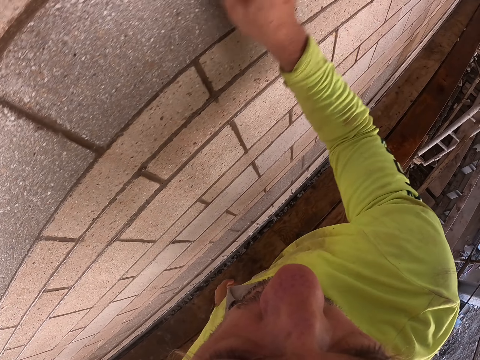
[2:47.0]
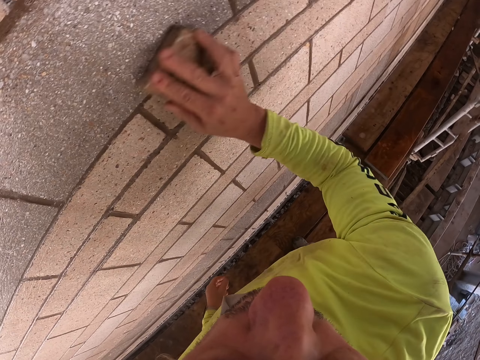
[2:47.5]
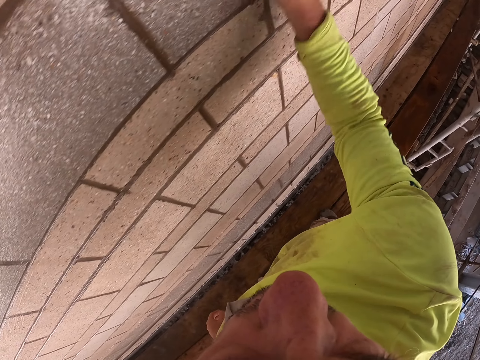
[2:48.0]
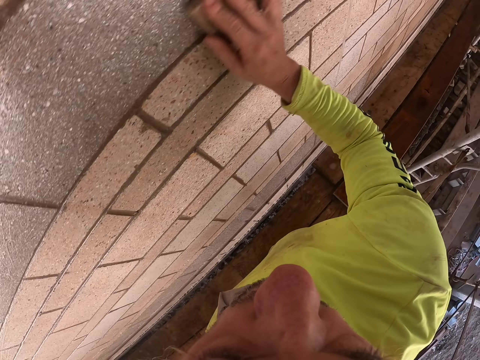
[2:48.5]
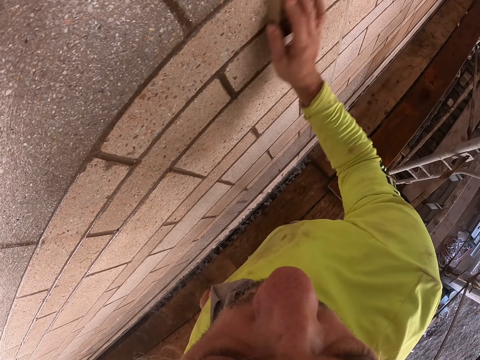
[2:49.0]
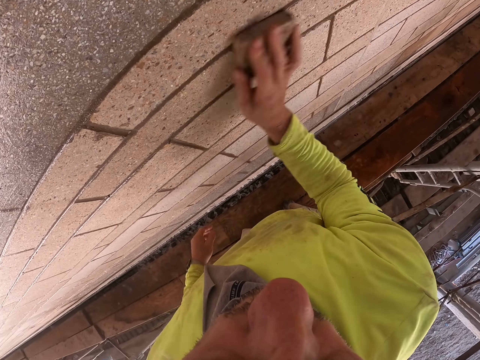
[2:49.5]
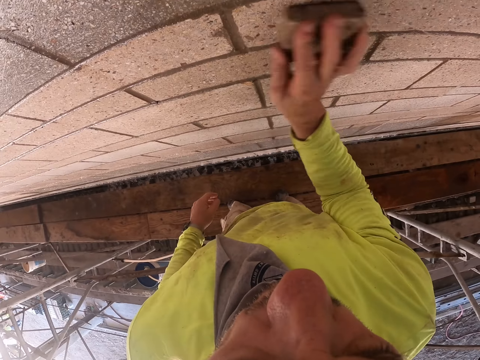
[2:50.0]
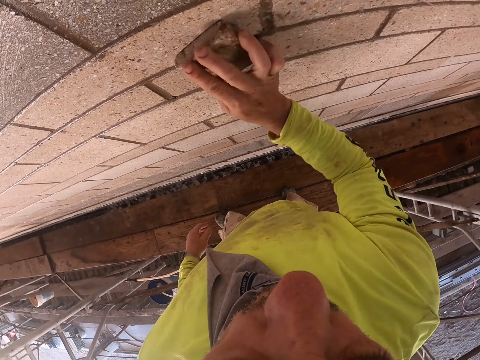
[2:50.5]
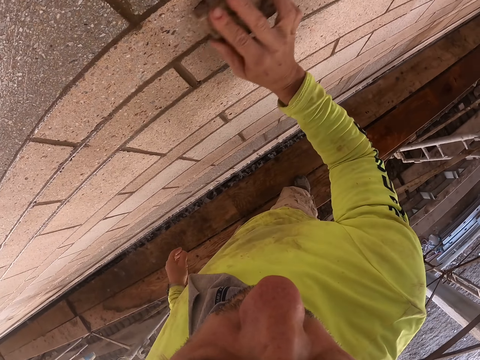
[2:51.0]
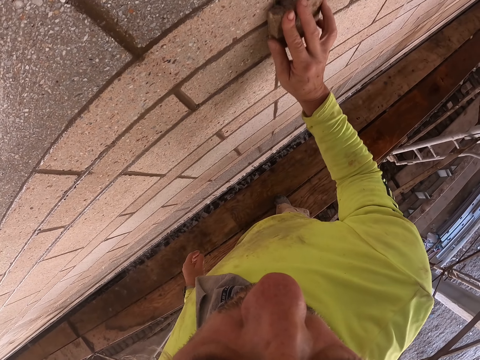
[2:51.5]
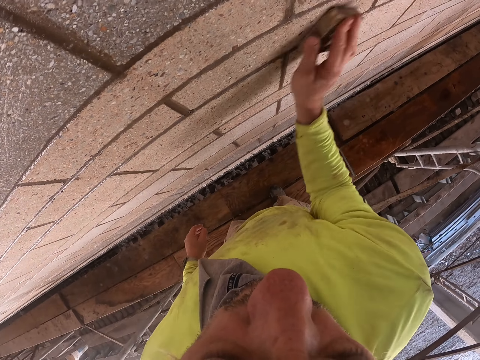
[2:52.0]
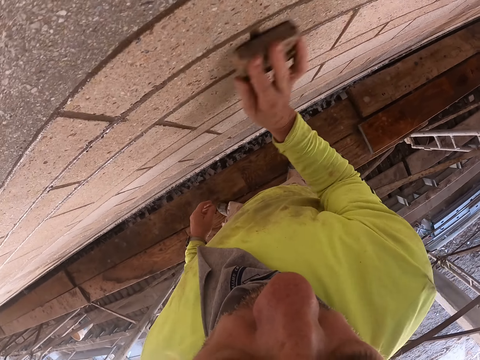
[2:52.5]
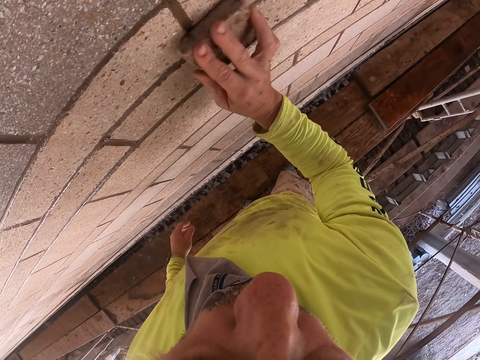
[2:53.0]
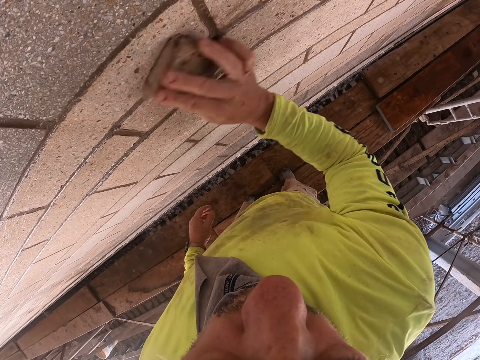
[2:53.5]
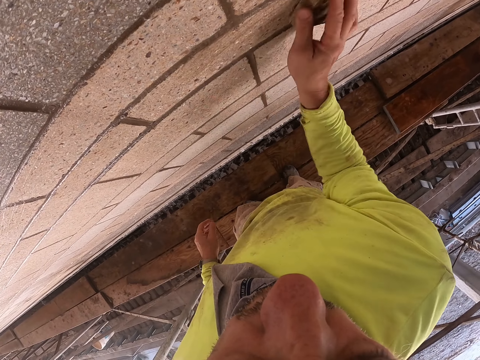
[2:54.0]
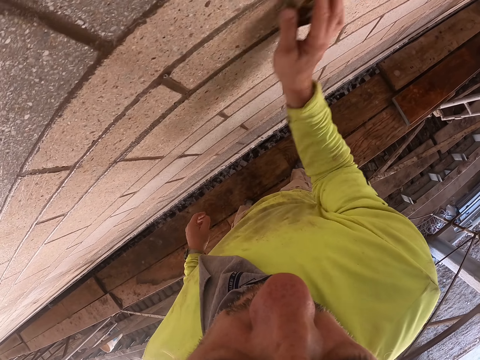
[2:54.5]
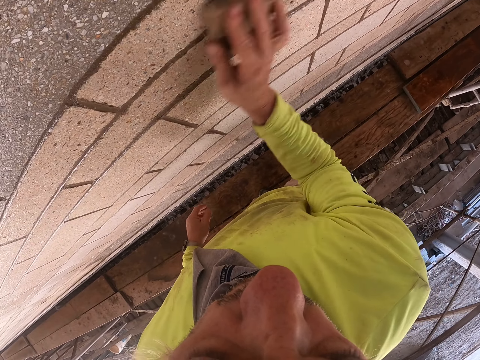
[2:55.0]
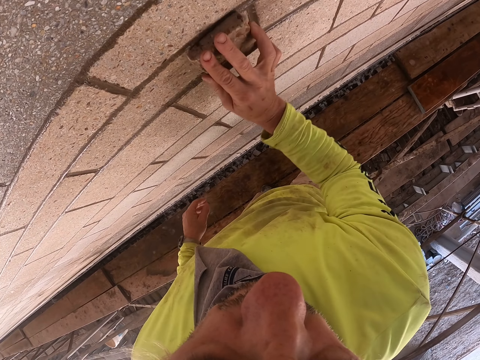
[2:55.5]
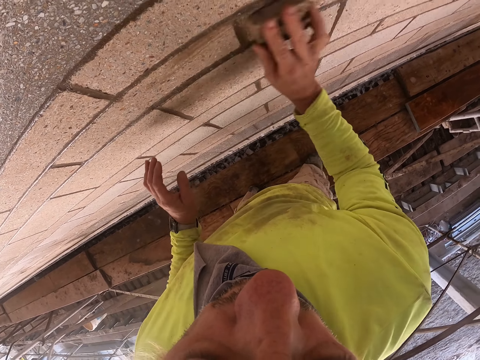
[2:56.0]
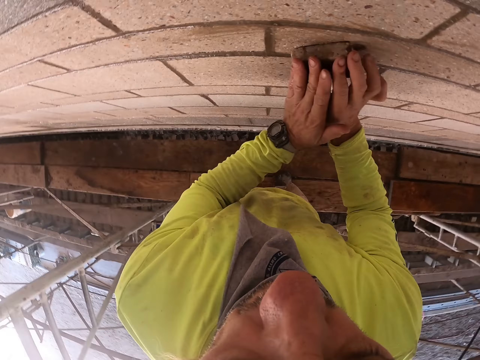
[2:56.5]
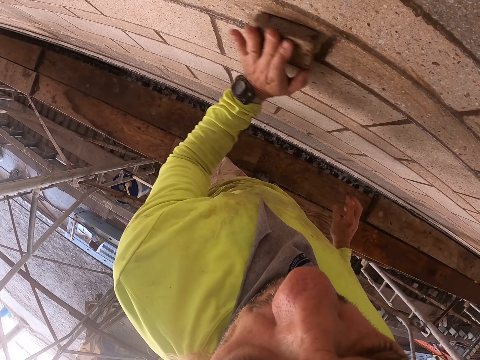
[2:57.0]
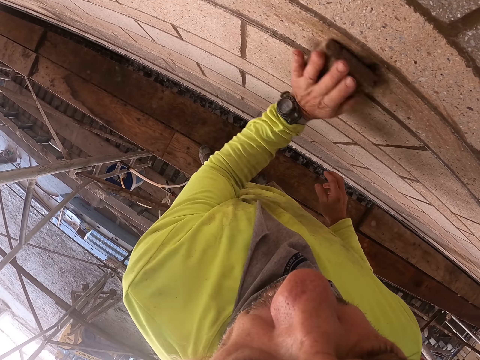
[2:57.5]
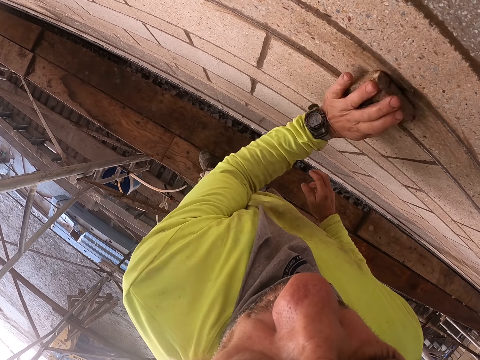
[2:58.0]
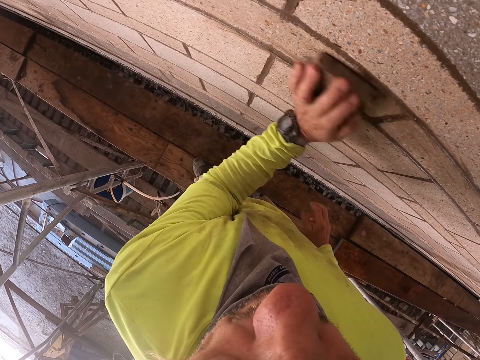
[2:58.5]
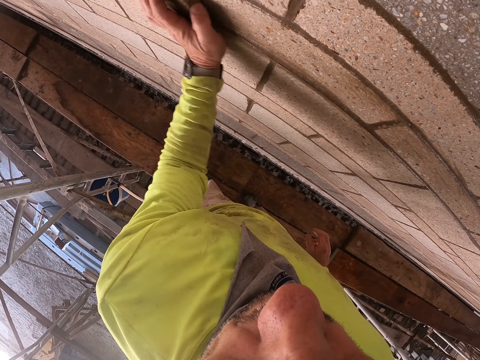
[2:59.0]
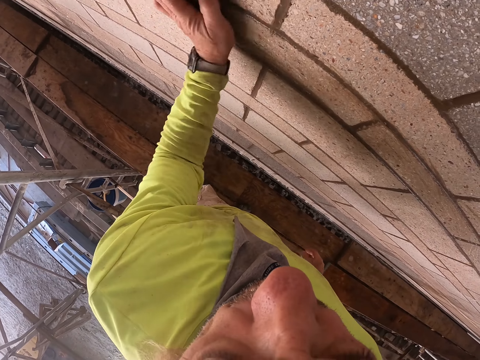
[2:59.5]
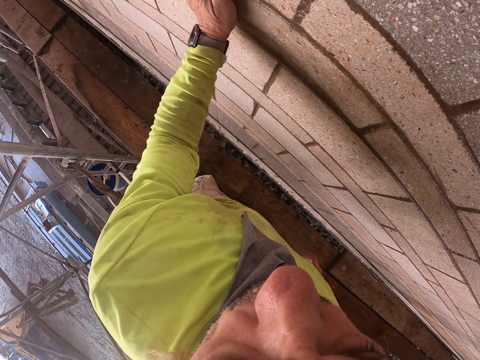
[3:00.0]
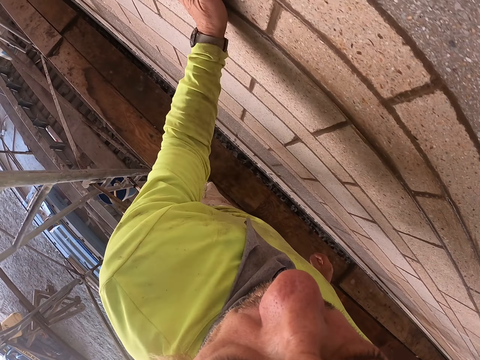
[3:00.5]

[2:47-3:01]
The camera wearer wipes the wall with his left hand.

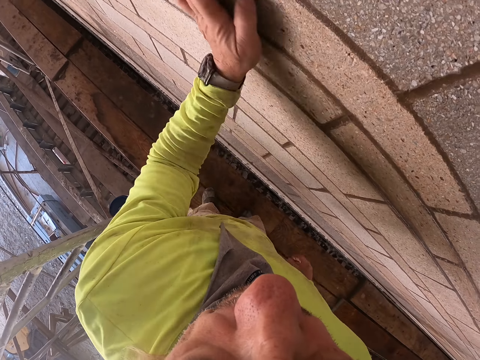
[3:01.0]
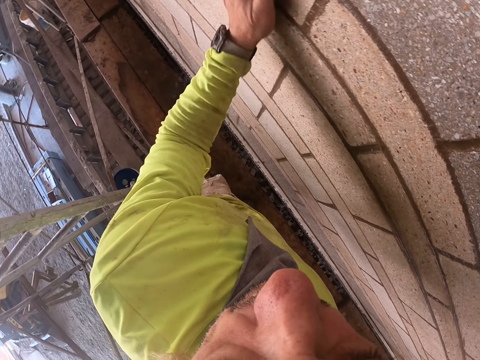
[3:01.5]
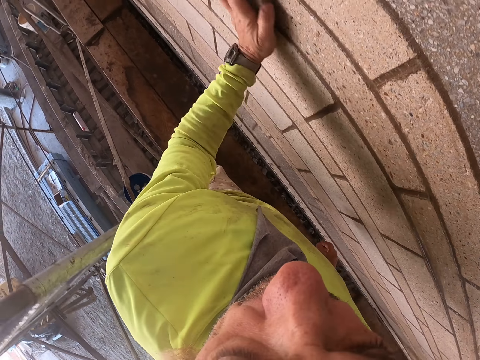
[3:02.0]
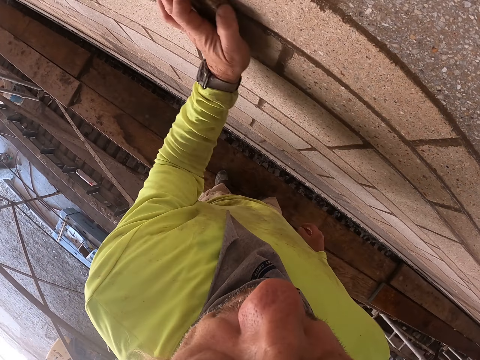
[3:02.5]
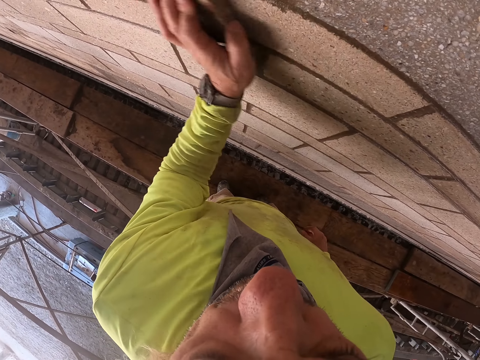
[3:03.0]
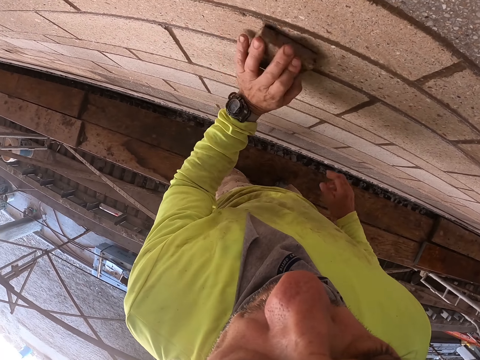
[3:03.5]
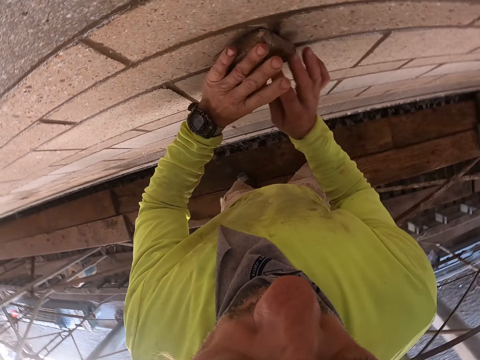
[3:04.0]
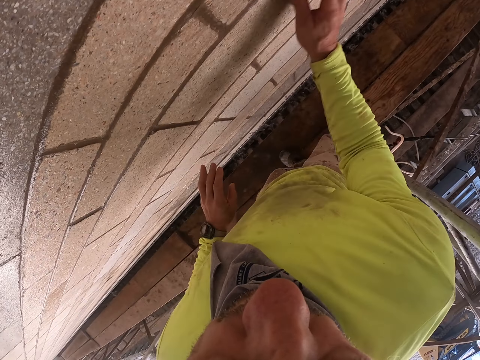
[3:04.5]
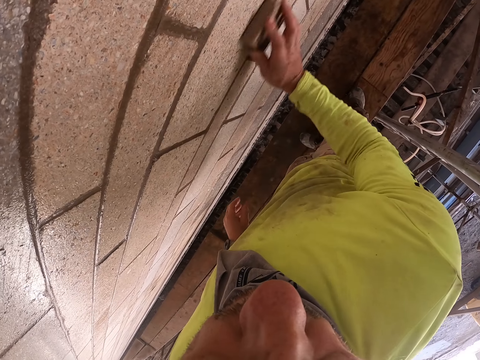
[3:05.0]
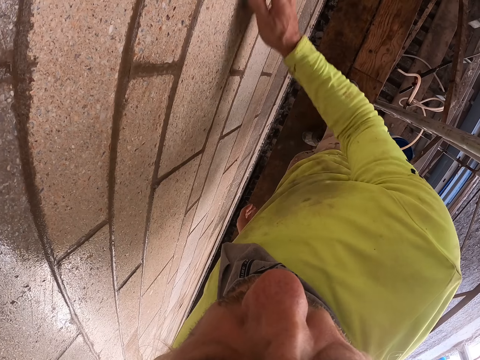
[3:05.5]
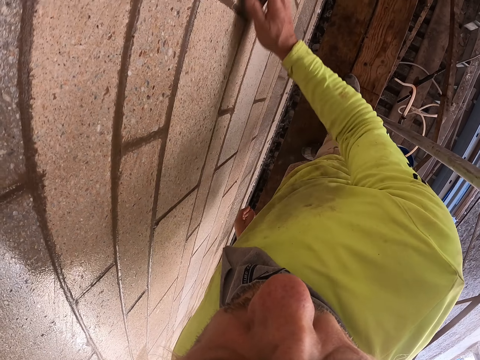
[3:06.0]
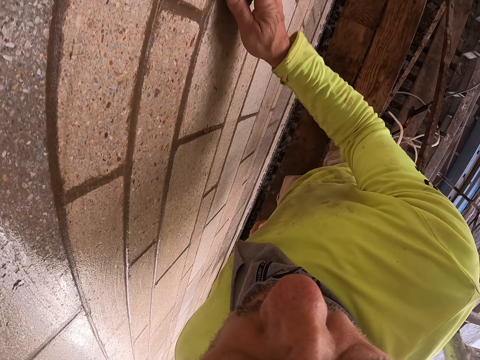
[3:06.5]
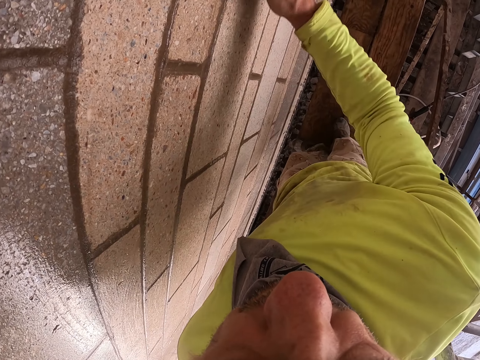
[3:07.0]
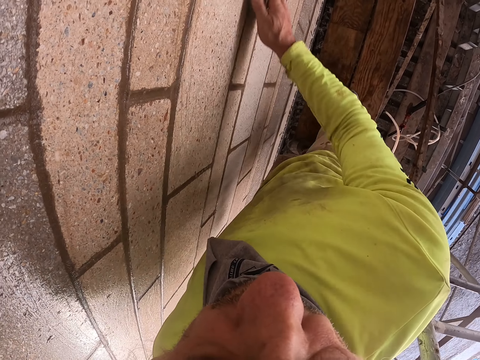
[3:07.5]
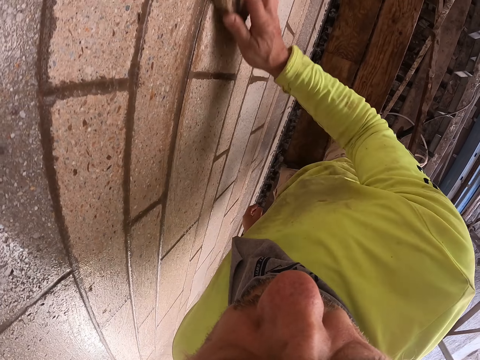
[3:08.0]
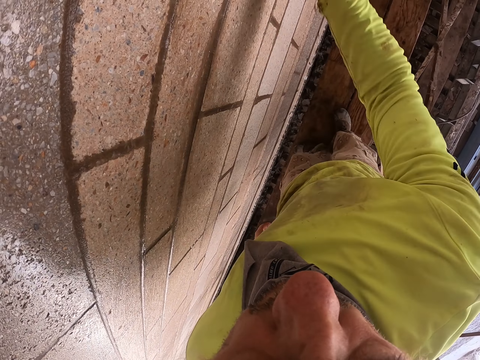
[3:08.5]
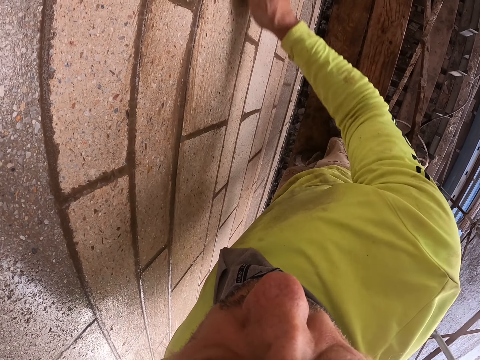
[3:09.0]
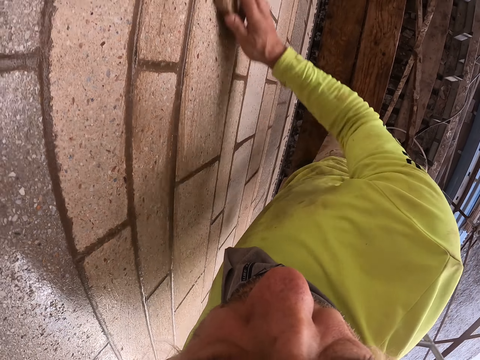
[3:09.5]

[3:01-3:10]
The camera wearer wipes the wall with his right hand.

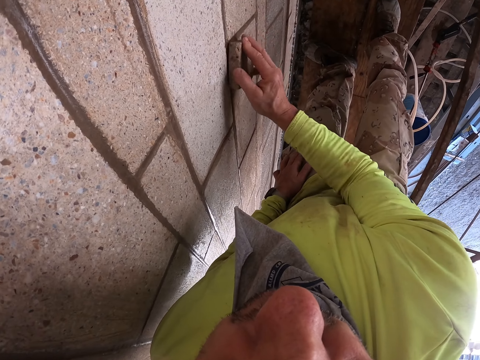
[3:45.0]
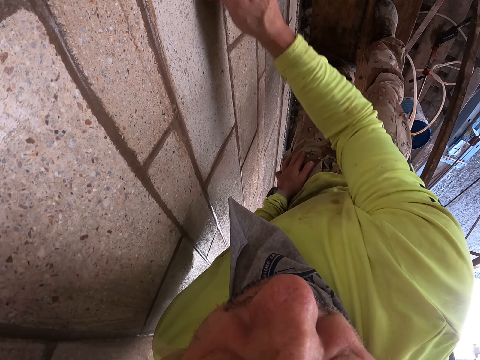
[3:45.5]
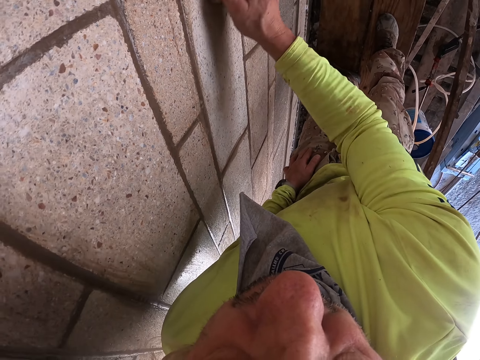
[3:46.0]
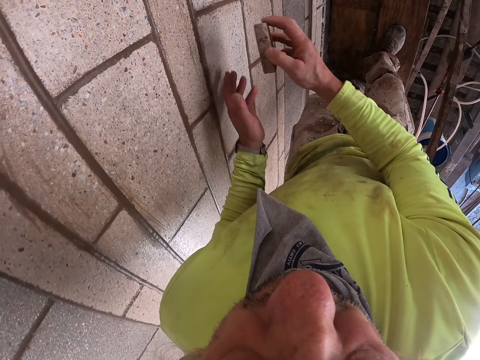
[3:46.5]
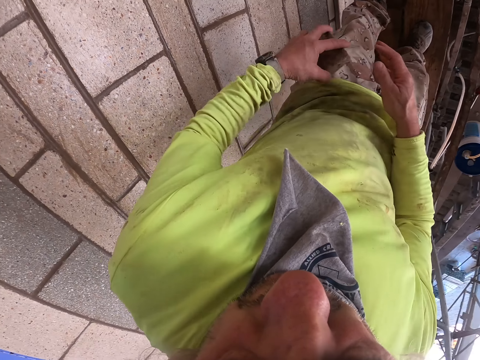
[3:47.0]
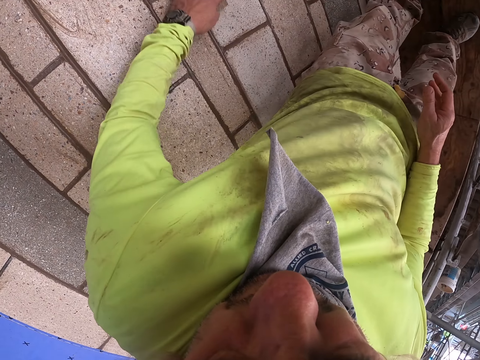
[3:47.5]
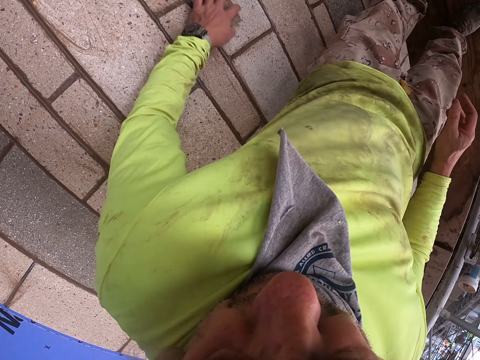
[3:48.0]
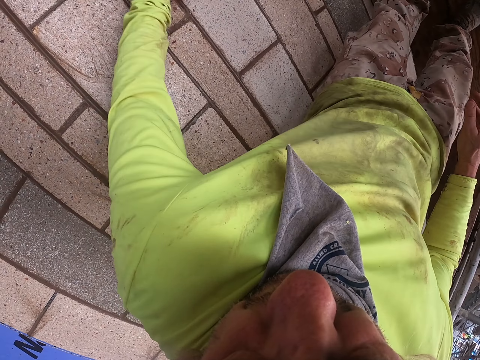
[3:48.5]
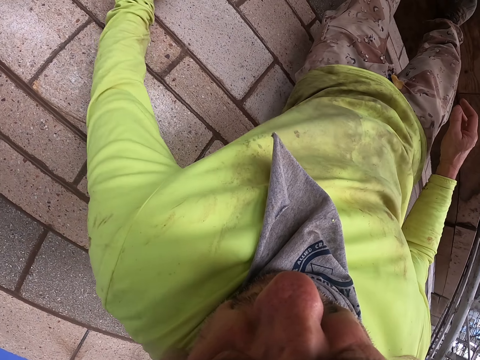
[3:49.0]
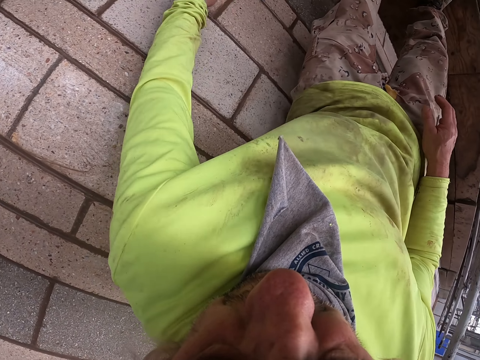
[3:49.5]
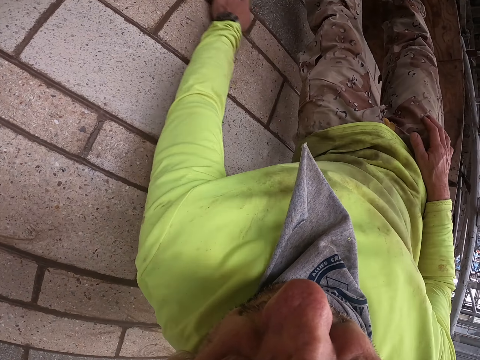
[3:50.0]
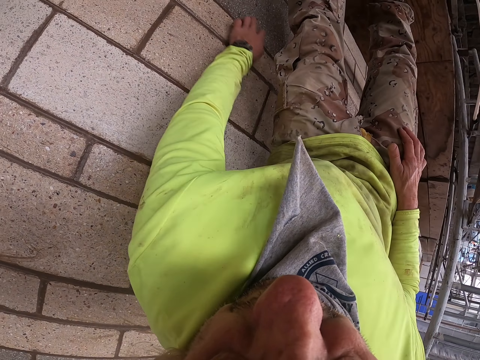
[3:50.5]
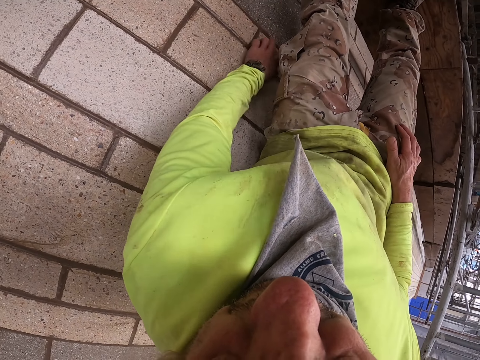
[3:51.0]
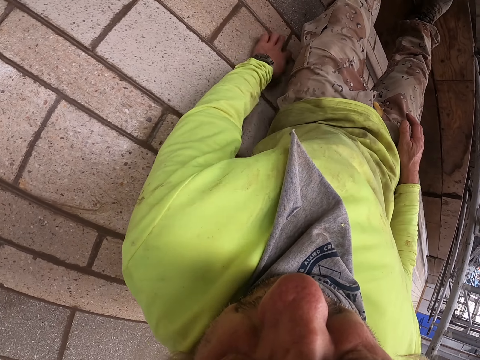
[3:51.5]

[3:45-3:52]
The camera wearer stops wiping the wall. He wipes the wall with his left hand.
